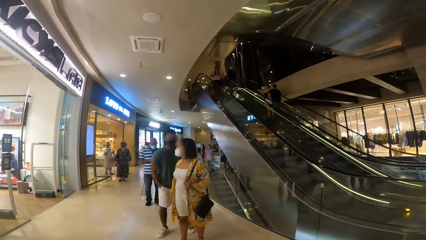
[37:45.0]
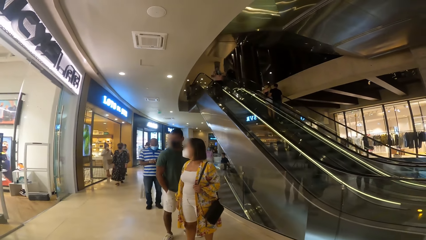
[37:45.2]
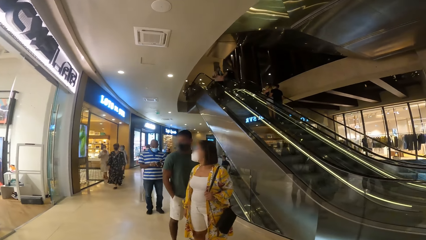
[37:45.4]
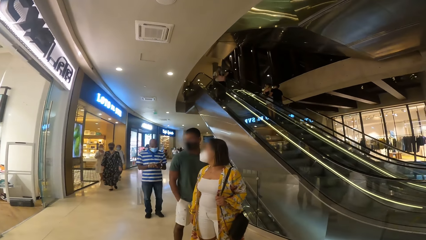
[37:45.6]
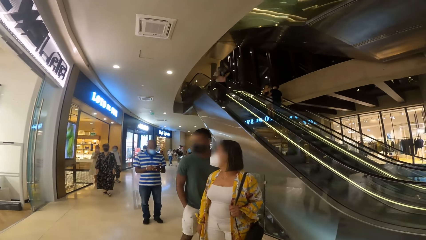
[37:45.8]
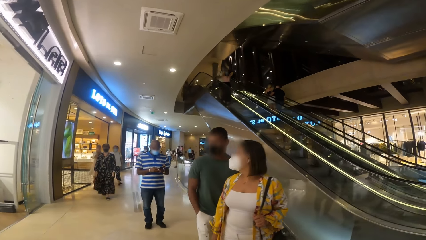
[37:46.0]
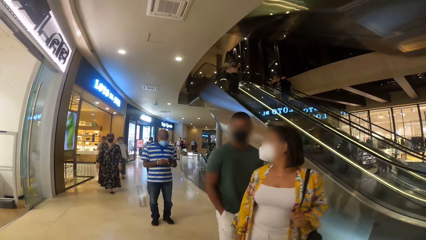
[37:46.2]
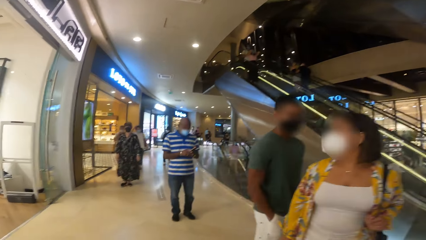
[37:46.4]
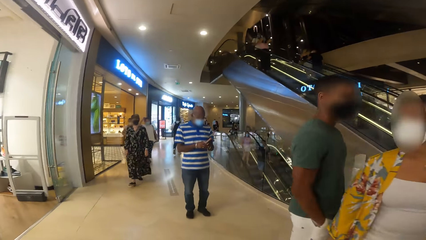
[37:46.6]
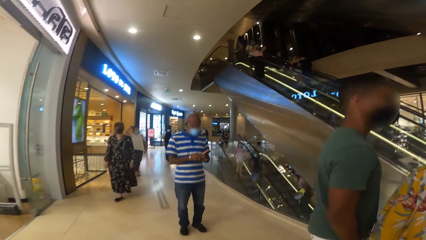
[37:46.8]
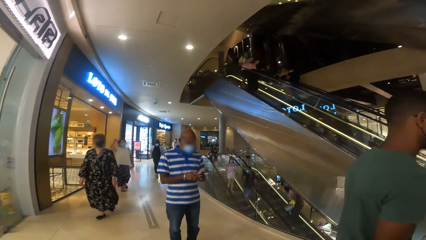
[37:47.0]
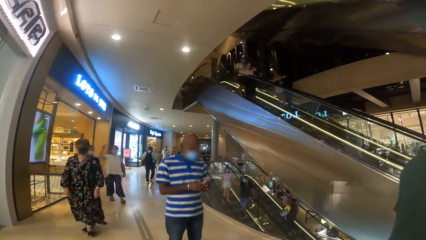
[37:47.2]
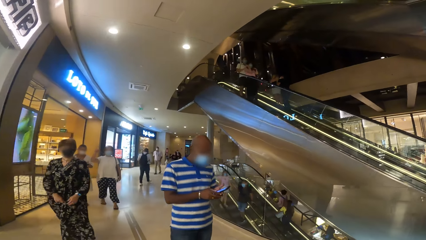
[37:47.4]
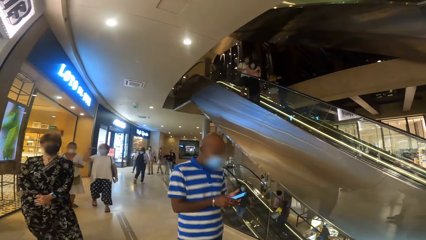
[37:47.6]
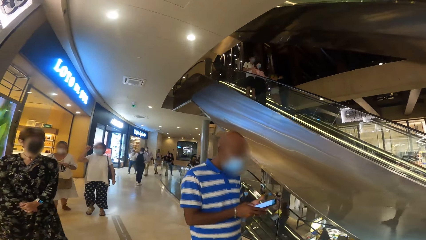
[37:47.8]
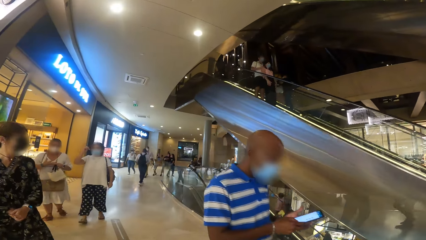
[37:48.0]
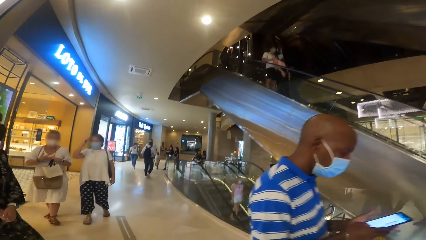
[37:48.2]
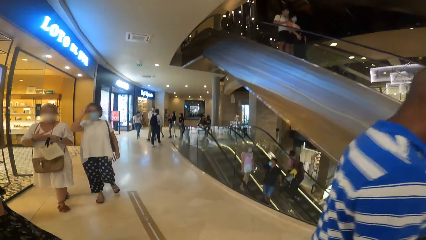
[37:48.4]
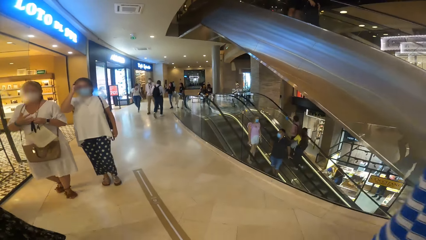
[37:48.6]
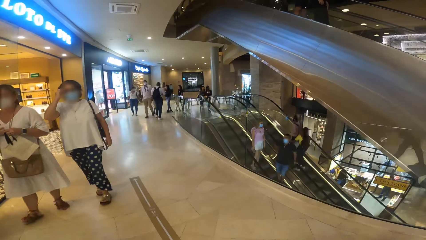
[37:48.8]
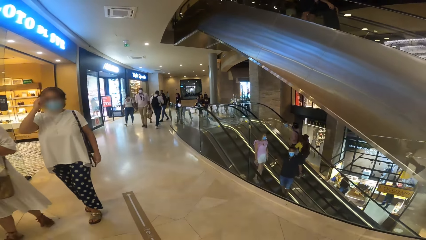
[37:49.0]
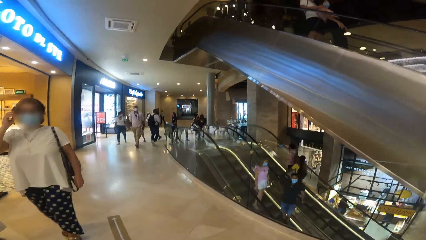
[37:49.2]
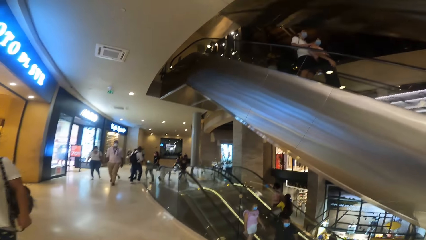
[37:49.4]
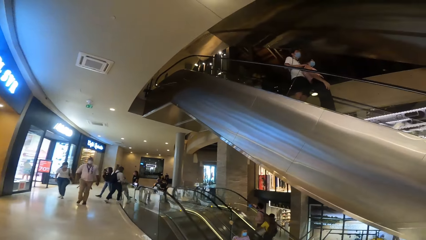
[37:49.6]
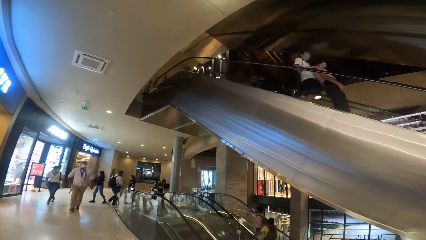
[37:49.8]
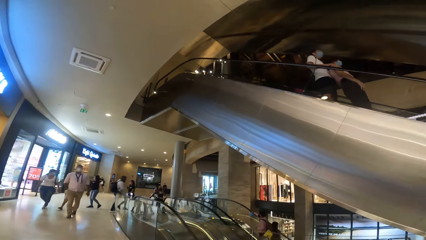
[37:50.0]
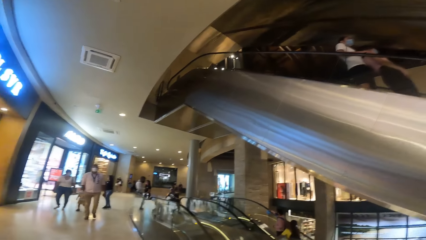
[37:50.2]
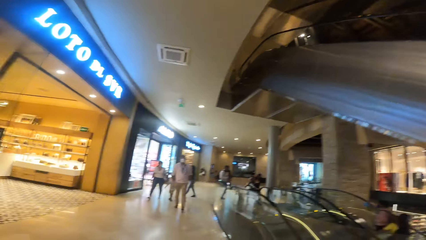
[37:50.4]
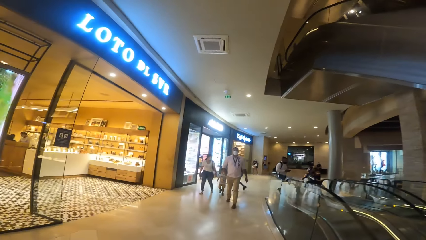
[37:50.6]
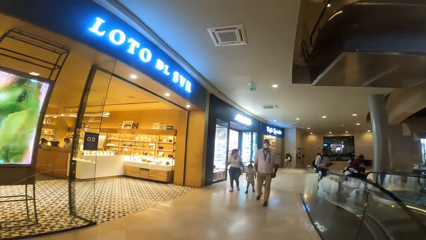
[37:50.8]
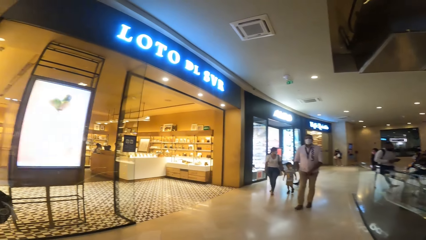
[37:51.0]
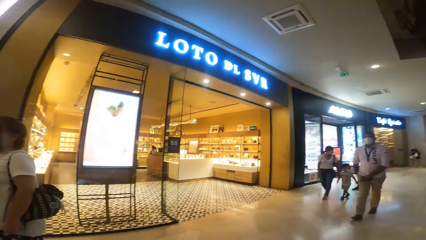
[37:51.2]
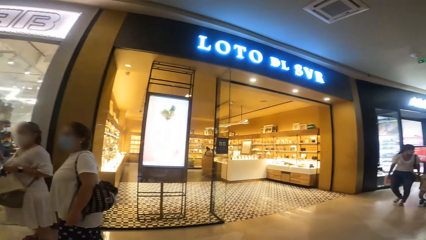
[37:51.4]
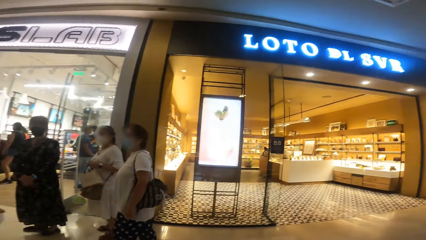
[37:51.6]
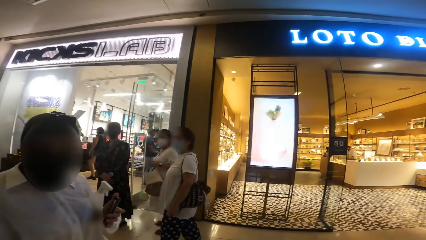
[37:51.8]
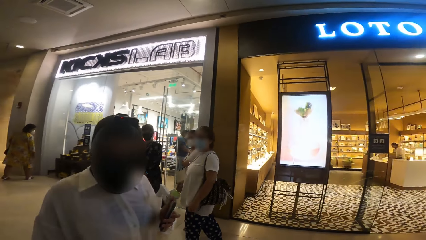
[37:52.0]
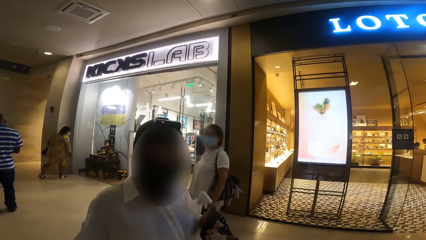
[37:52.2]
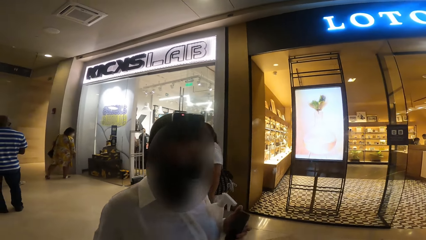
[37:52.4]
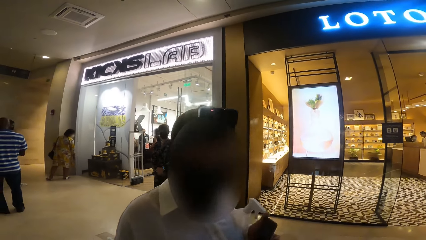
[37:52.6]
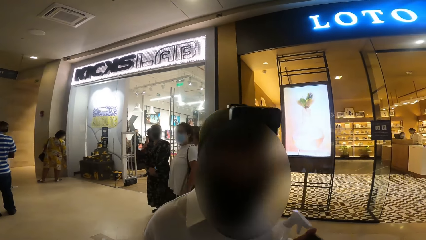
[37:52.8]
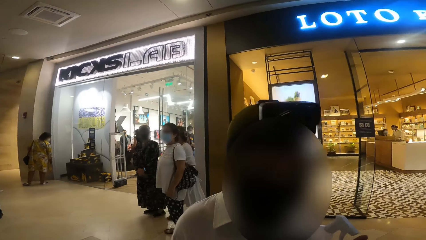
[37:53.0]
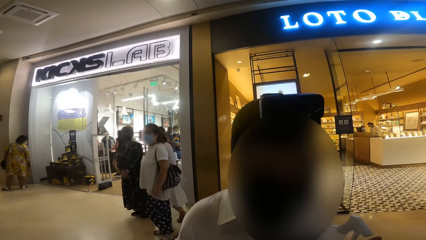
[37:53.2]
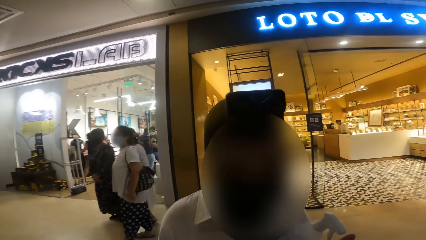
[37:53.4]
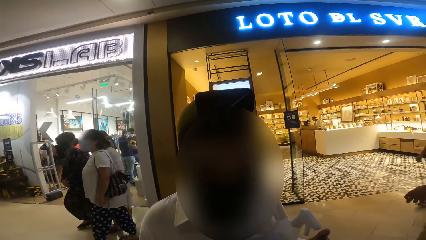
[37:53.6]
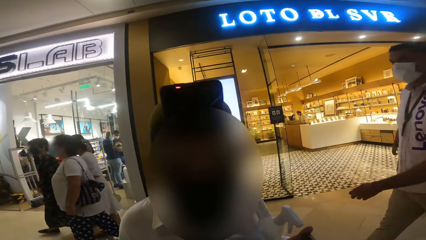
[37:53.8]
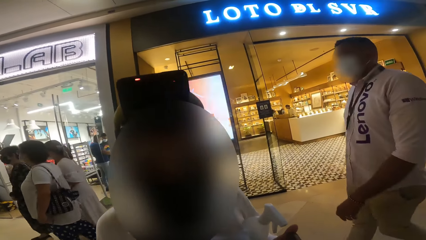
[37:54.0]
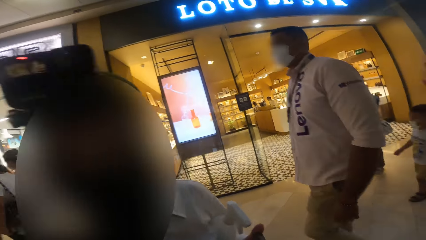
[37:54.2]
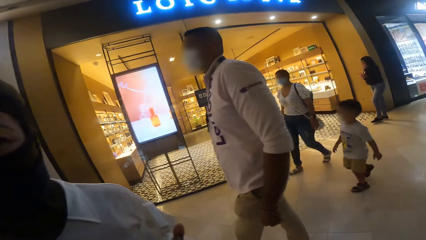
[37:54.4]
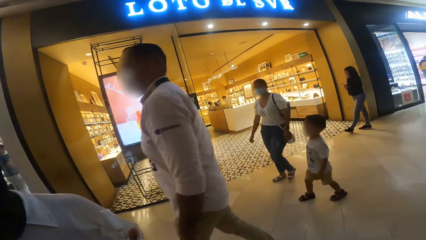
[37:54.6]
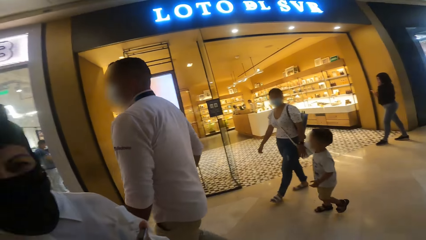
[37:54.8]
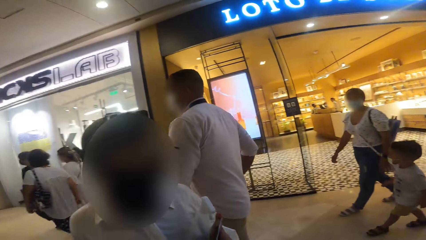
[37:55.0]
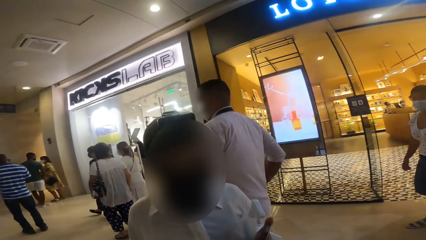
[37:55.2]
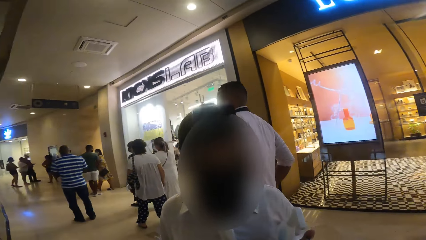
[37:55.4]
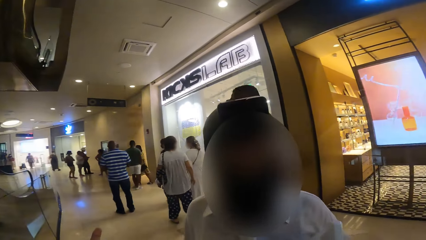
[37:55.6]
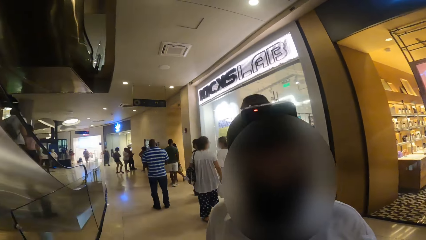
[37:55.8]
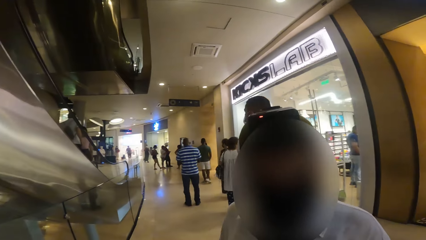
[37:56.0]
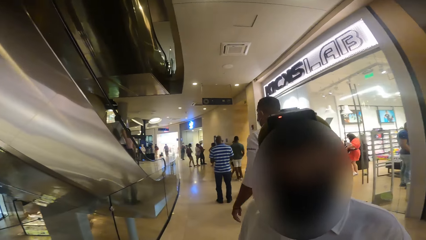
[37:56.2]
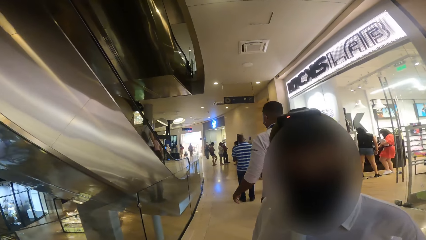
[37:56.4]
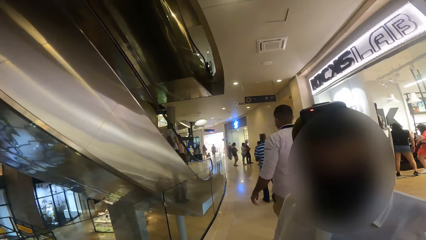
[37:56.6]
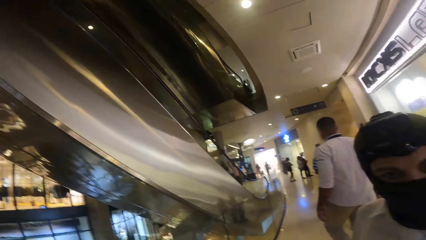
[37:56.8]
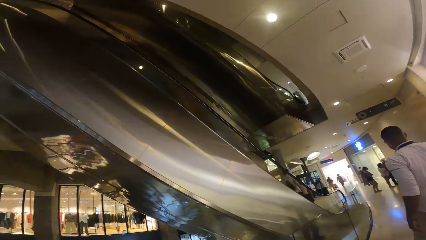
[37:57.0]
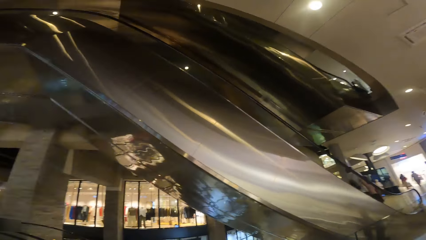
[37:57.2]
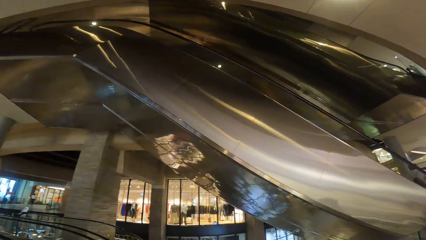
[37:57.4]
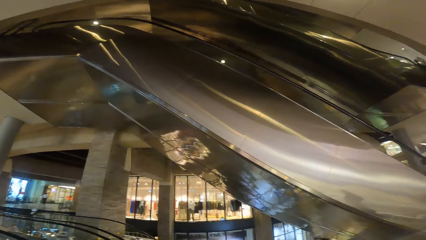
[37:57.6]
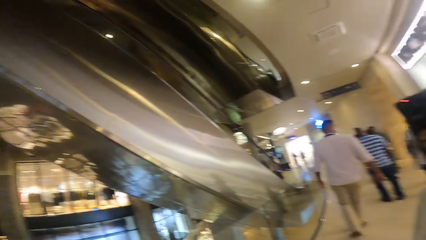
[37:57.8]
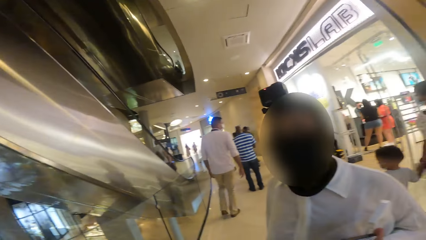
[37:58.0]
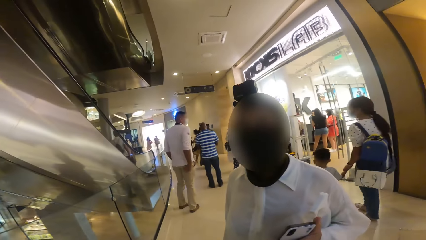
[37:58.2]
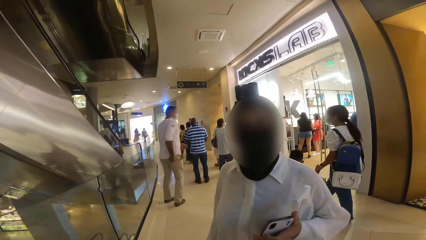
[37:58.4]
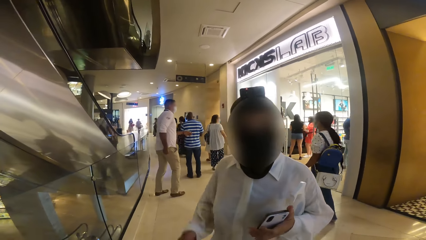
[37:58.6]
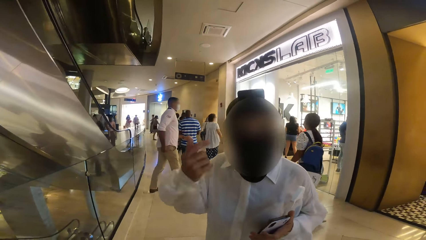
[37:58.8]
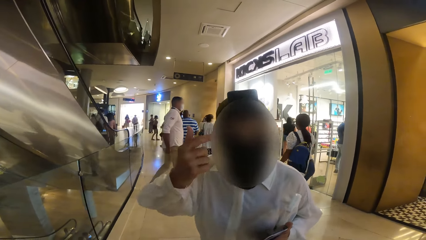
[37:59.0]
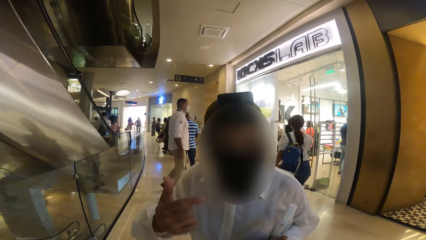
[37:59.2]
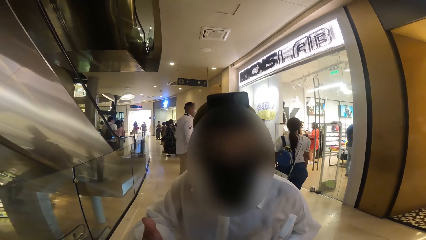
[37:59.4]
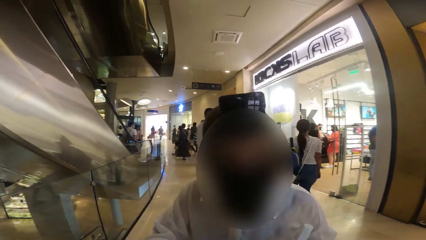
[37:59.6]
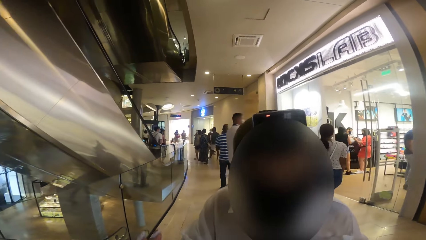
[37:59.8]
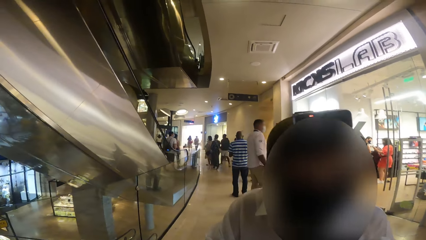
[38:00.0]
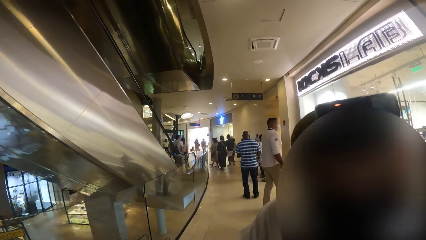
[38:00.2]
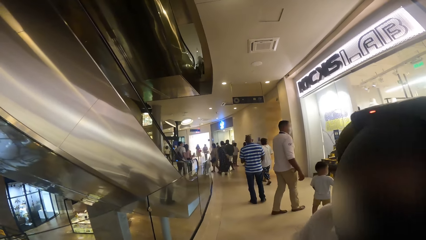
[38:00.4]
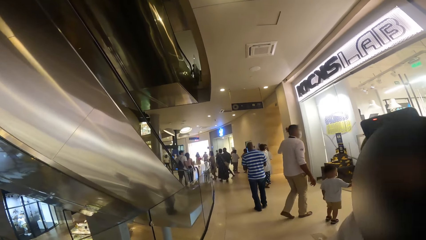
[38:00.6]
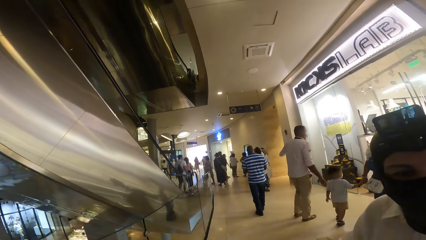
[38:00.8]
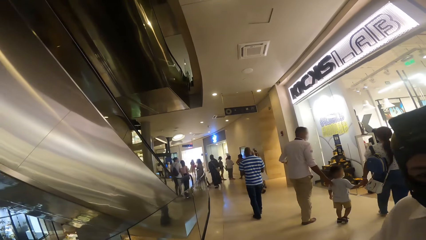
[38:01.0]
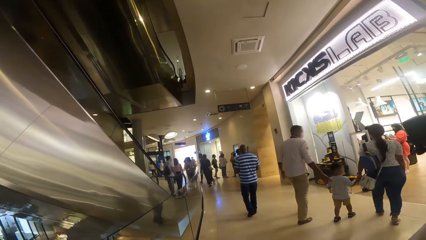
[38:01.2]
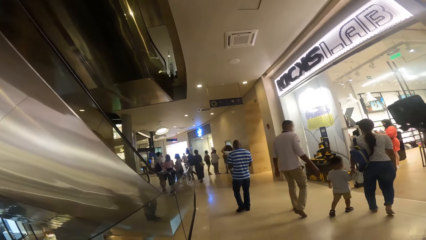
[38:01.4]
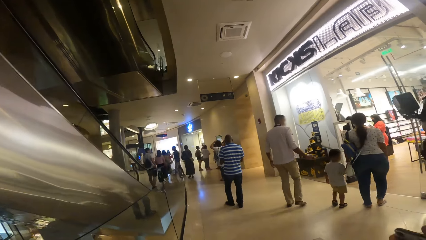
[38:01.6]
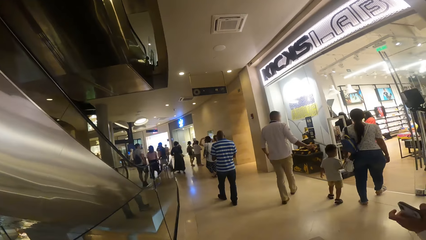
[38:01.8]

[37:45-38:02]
The camera wearer looks at the elevator. They turn around and look at a woman. The woman converses with the camera wearer. The camera wearer looks at the elevator. The woman converses to the camera wearer and moves towards the camera wearer.
